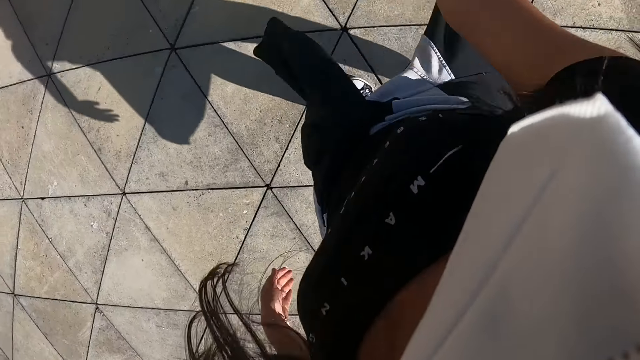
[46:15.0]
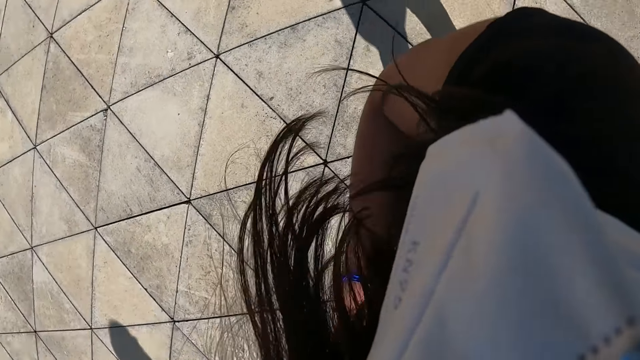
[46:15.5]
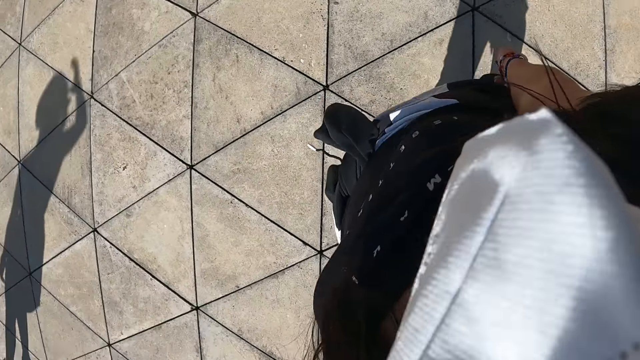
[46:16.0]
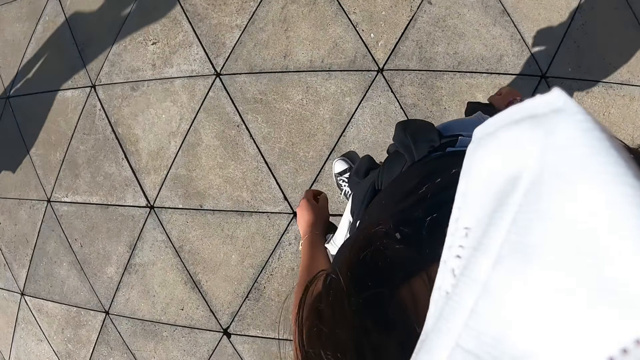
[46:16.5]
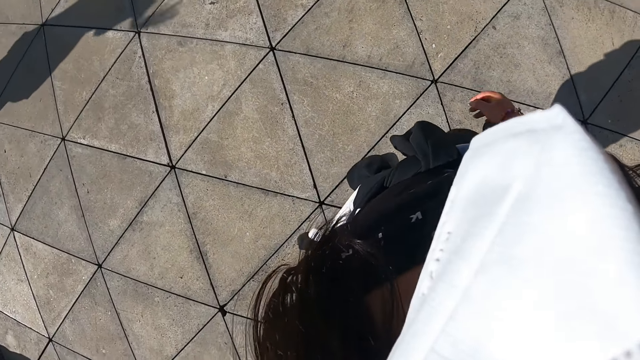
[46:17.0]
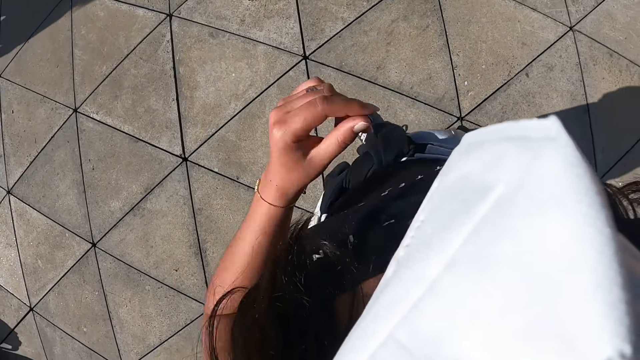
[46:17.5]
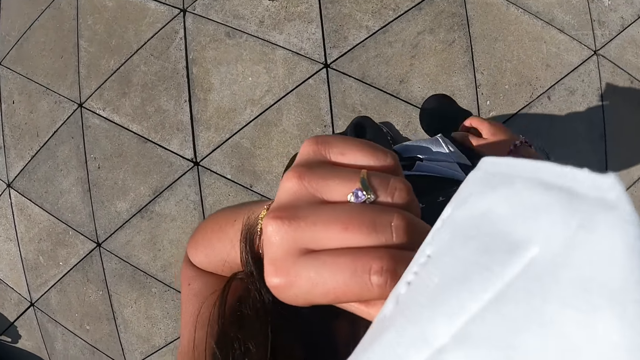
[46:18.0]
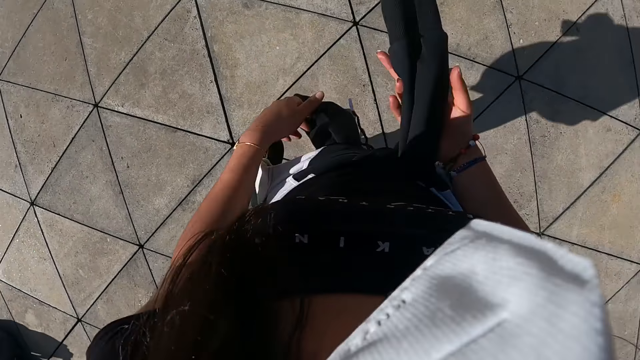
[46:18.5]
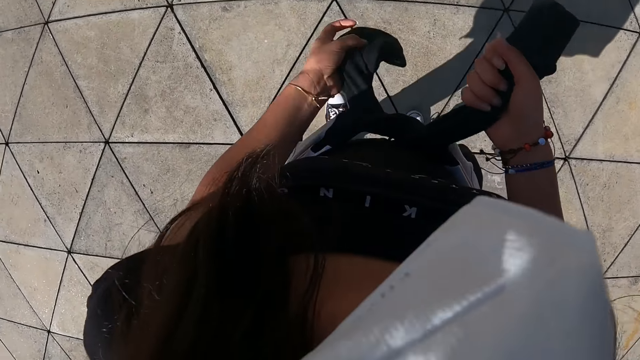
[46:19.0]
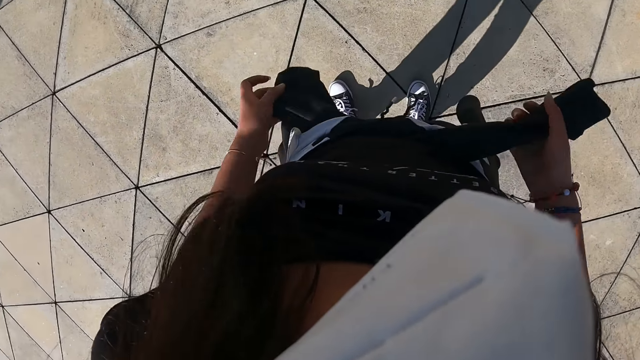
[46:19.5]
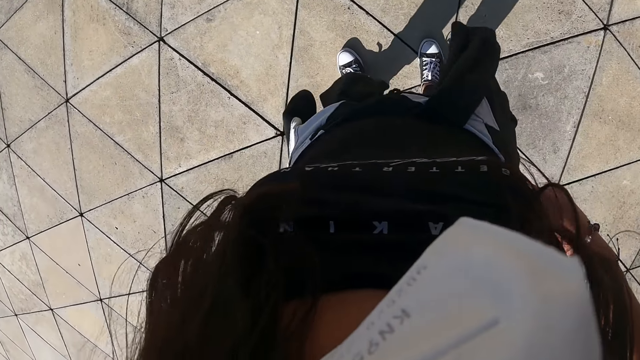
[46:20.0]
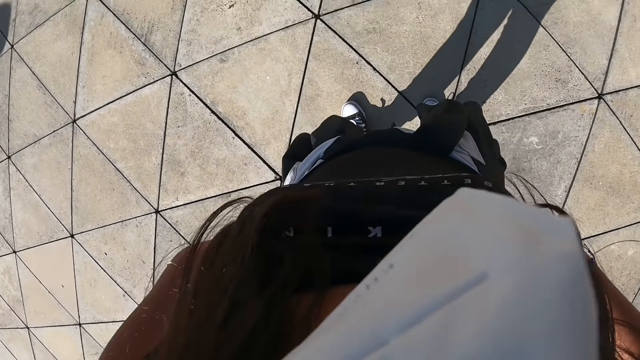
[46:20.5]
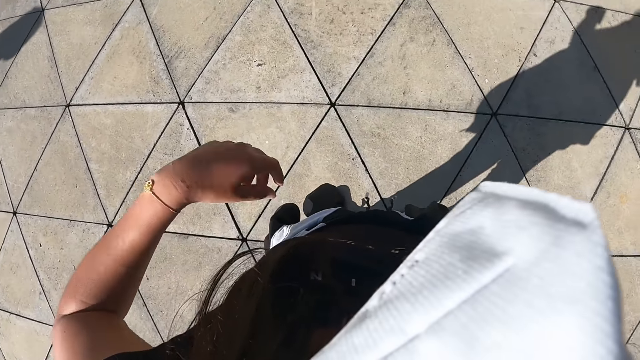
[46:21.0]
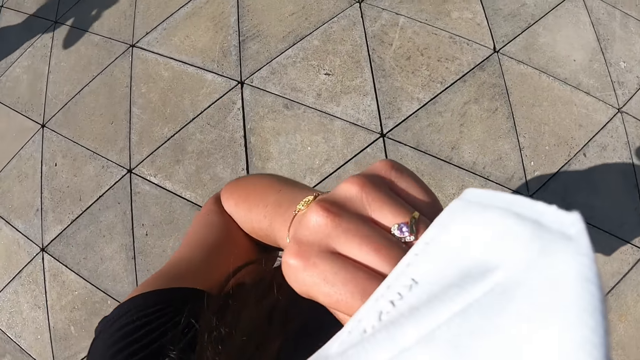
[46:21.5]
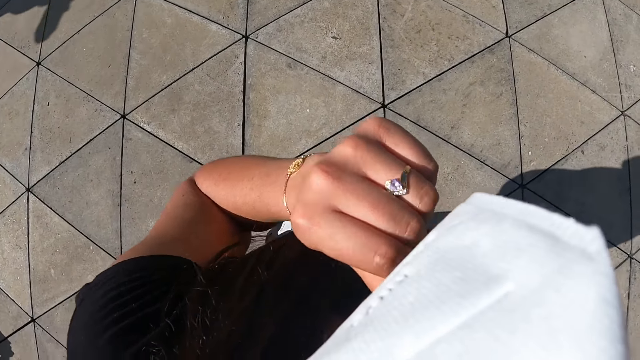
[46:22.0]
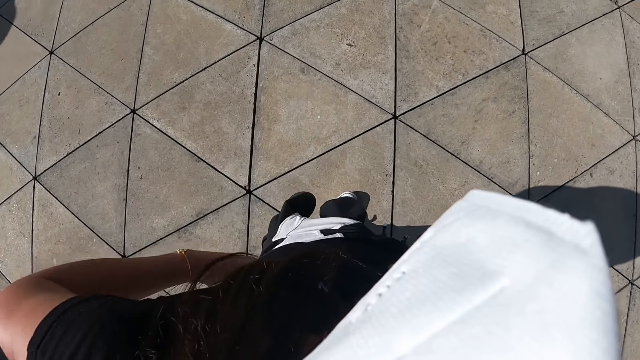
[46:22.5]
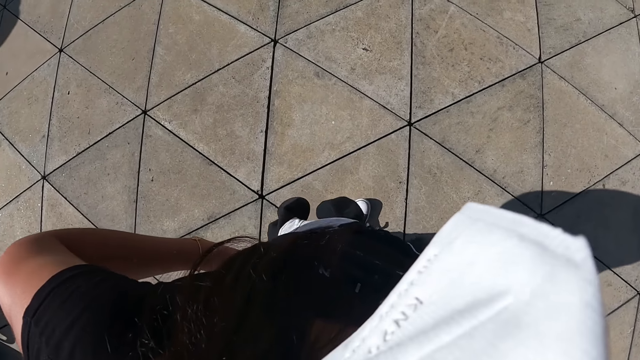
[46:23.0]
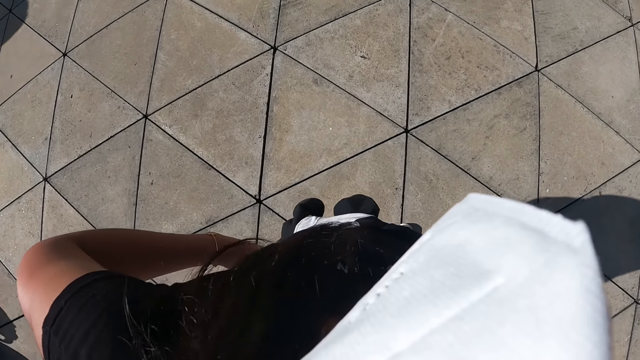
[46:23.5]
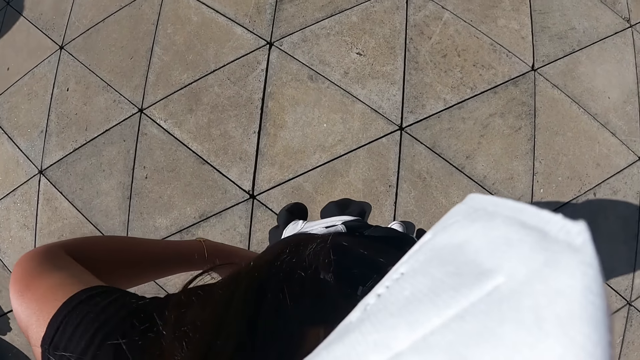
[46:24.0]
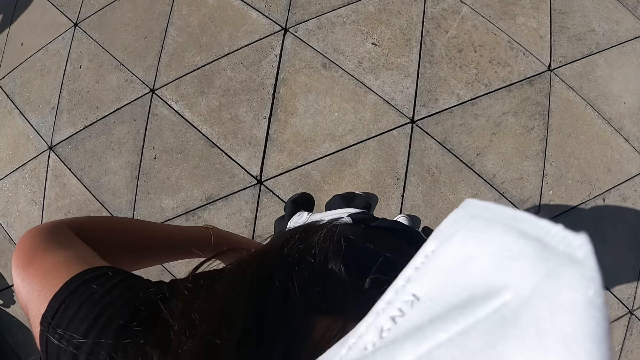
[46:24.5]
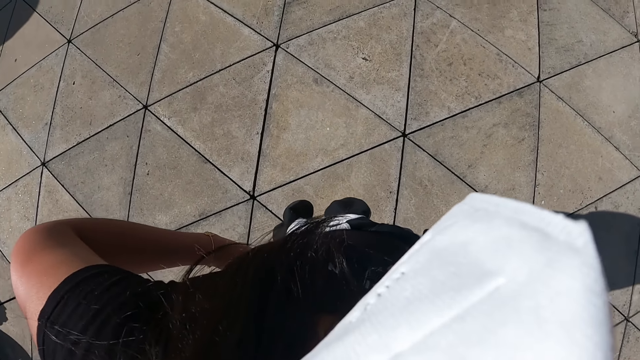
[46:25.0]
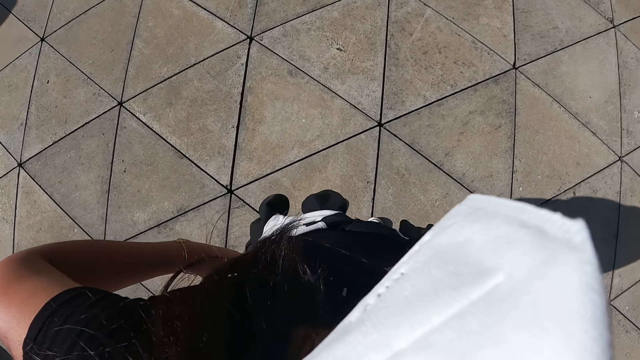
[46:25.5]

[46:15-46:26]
The camera wearer adjusts the facemask with her left hand. She tightens the sweater around her waist. She adjusts her facemask with her left hand. She raises her hand and drops her hand.

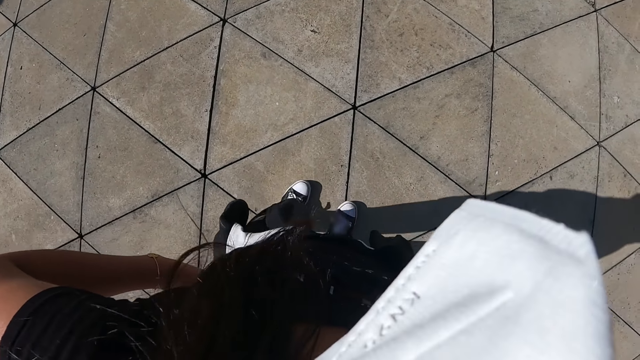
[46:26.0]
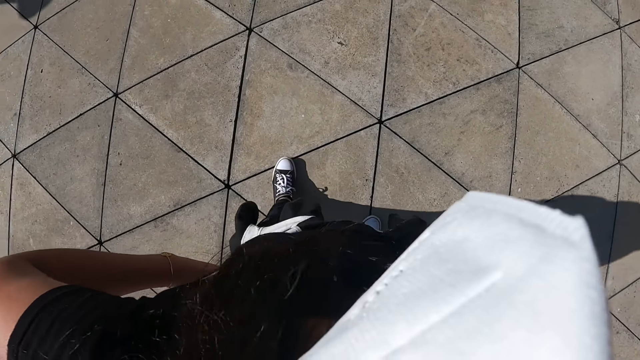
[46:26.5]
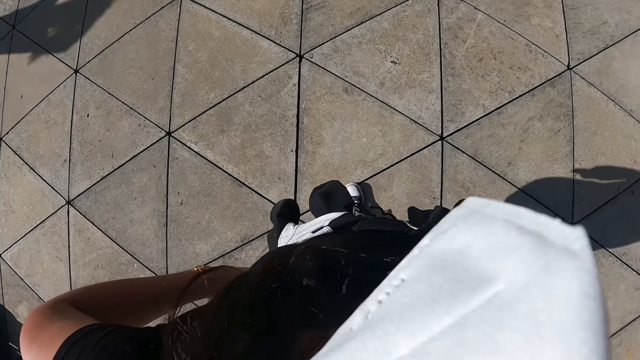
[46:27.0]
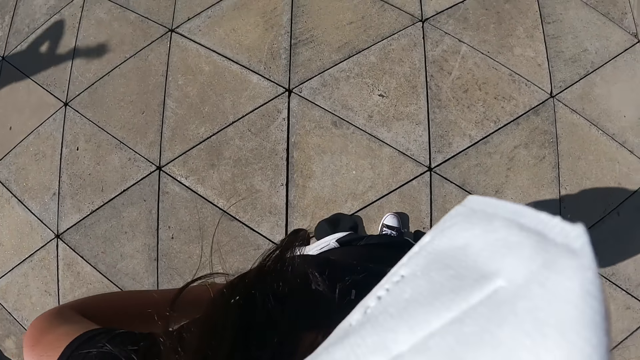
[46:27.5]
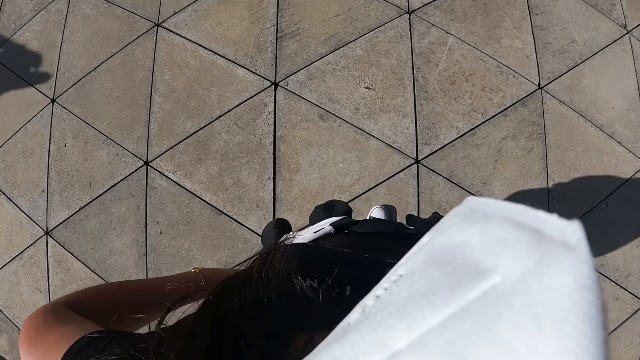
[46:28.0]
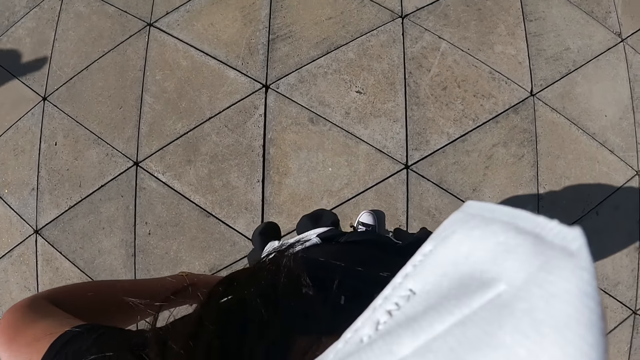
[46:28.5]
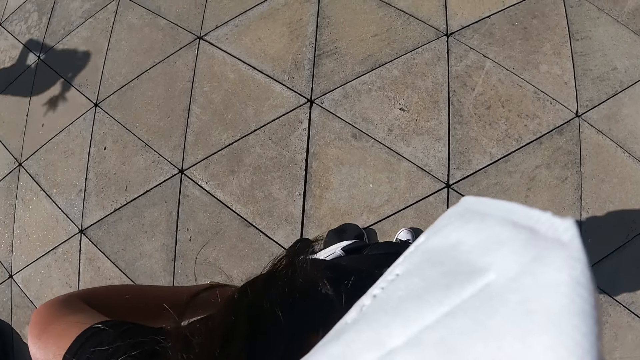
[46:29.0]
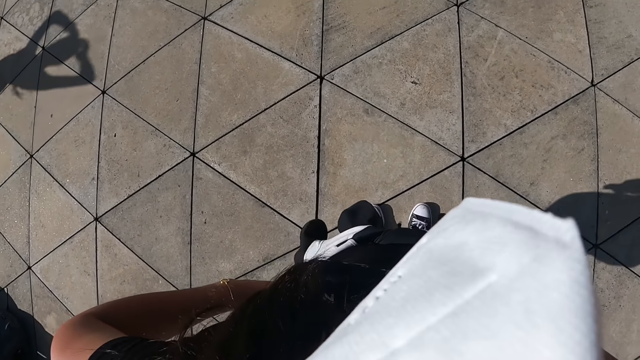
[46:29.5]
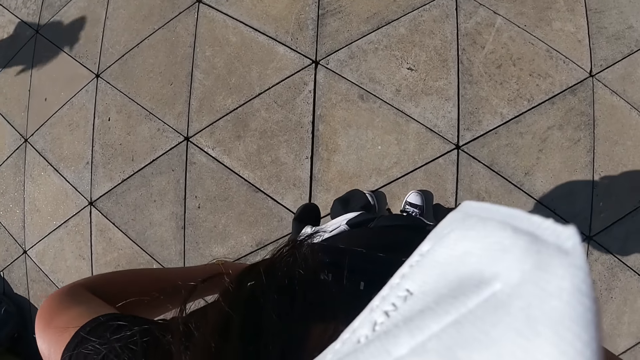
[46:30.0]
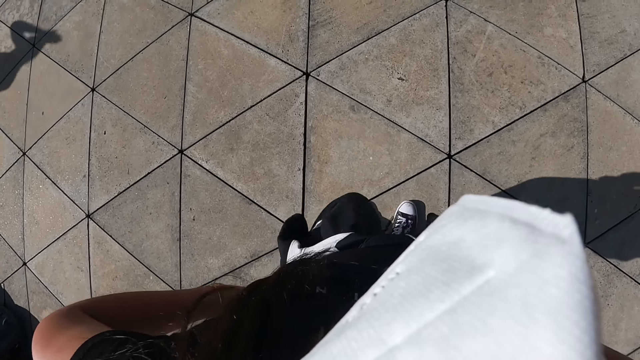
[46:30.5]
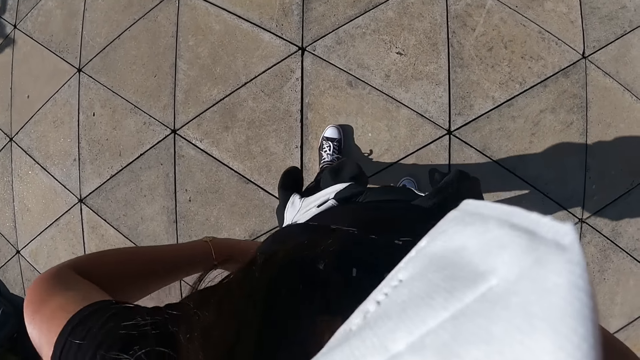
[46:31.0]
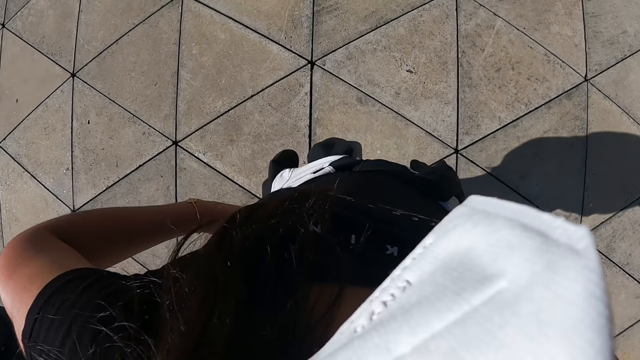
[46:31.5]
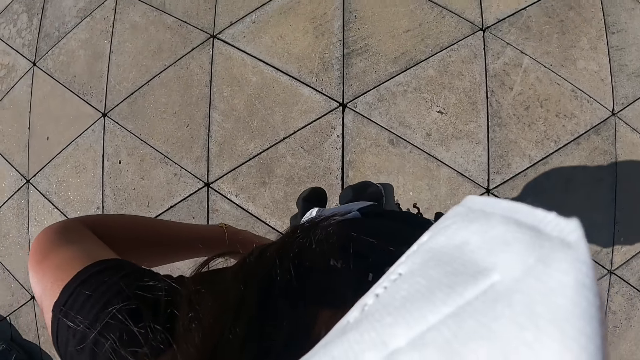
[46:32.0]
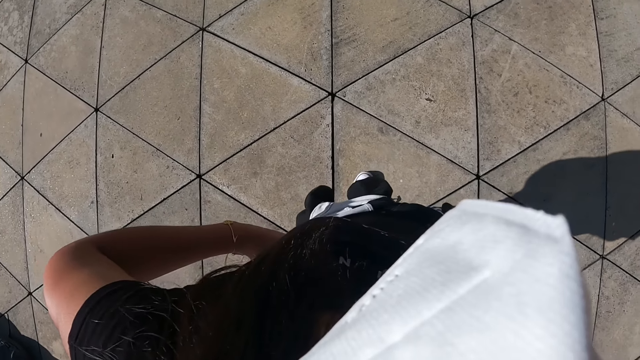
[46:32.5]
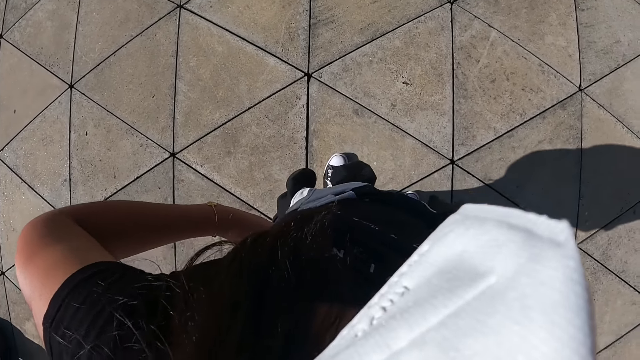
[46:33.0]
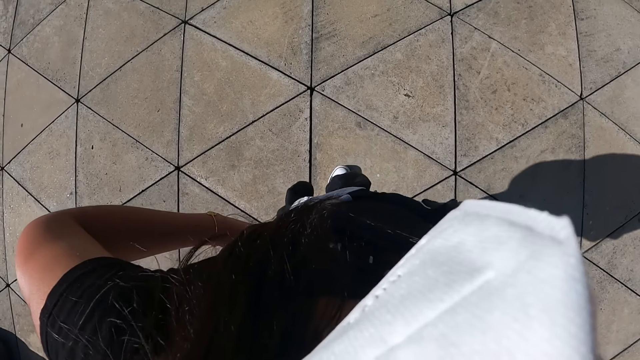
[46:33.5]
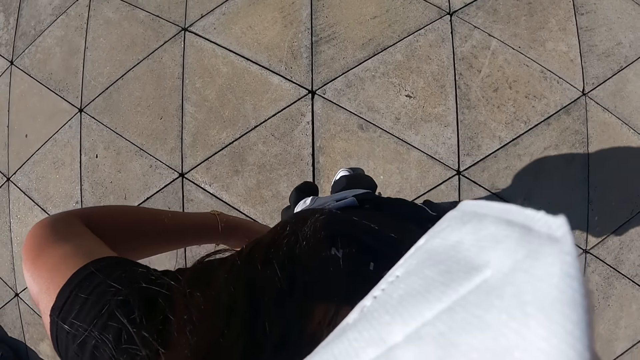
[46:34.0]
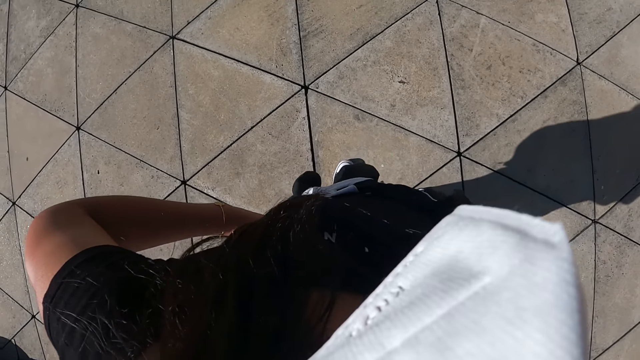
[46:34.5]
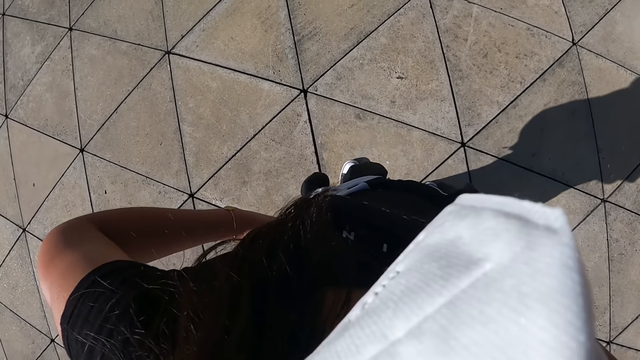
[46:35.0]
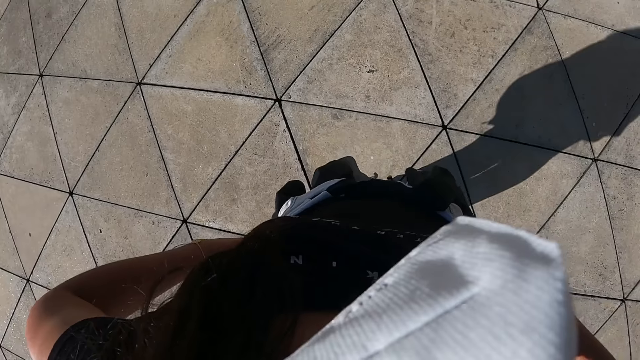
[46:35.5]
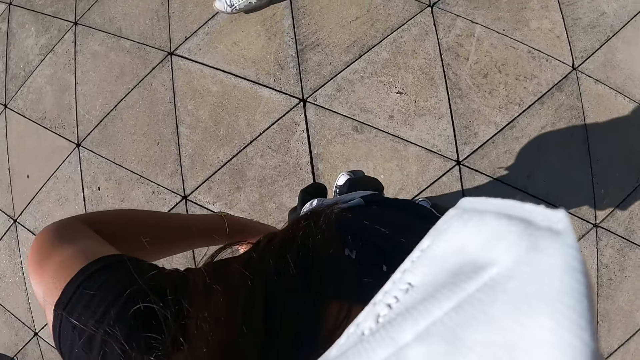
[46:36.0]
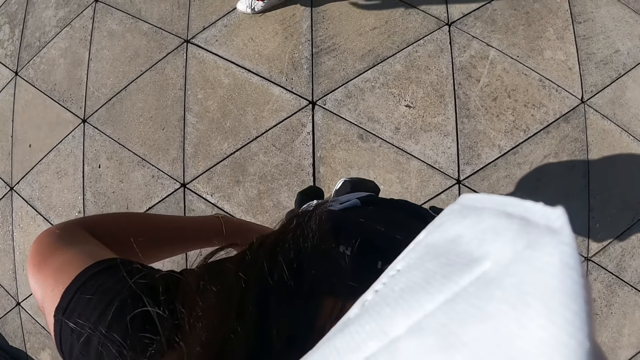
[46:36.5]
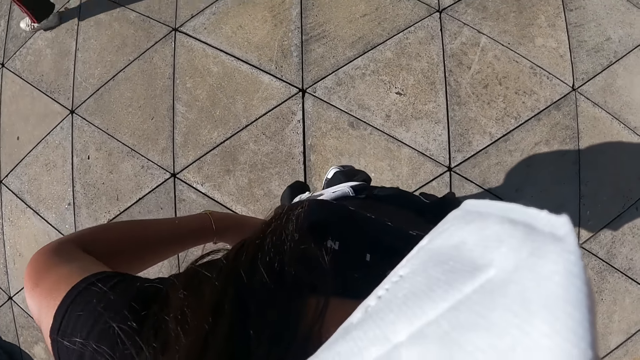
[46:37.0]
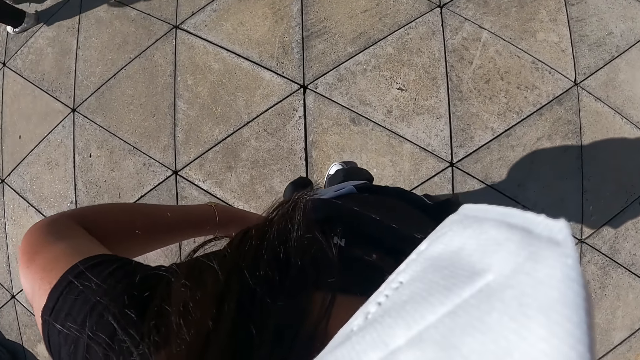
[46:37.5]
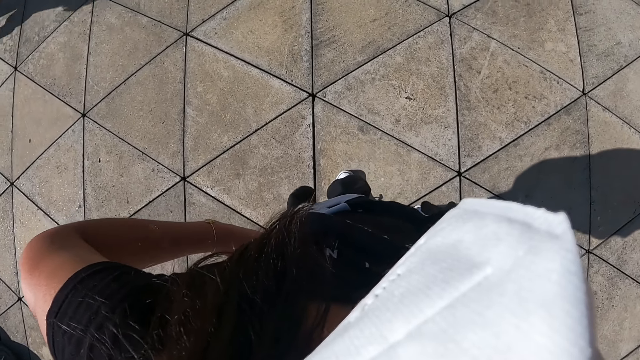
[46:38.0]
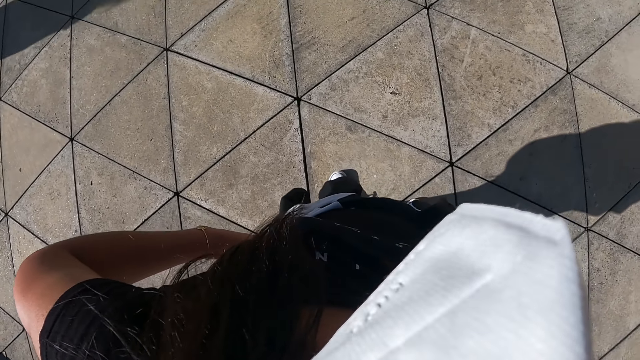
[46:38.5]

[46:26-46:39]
The camera wearer moves. They stand.
